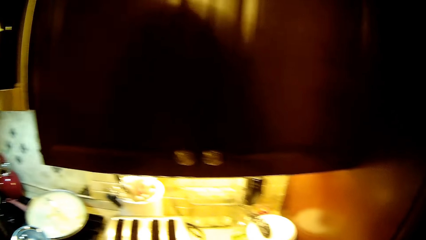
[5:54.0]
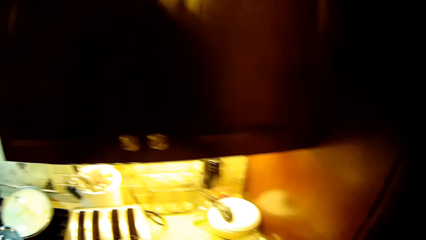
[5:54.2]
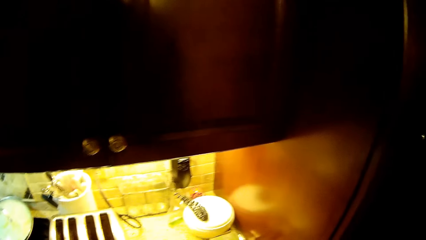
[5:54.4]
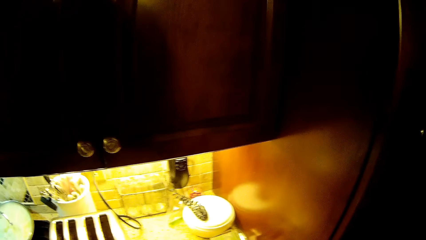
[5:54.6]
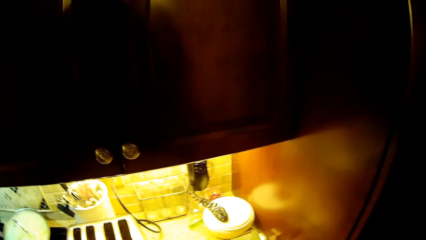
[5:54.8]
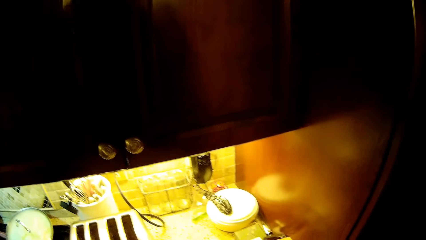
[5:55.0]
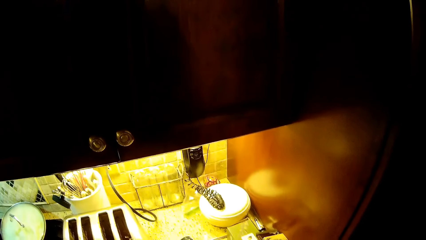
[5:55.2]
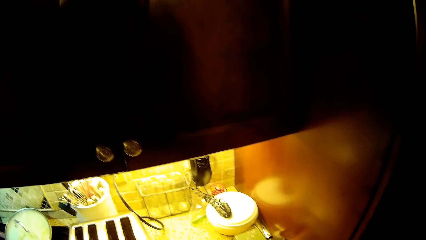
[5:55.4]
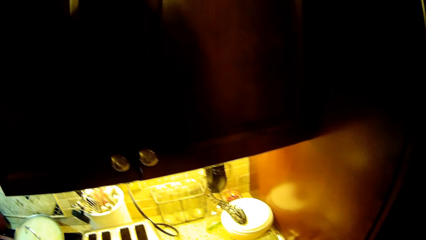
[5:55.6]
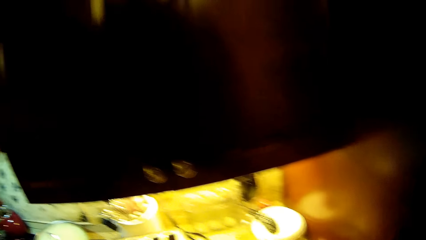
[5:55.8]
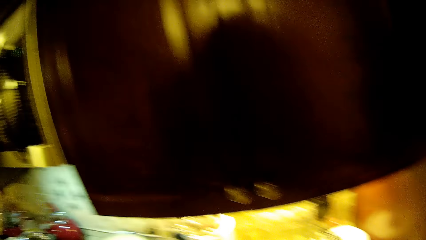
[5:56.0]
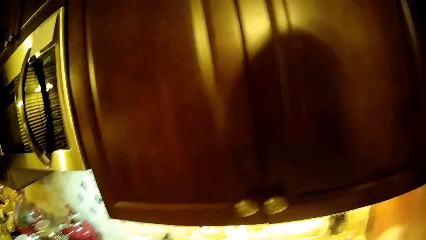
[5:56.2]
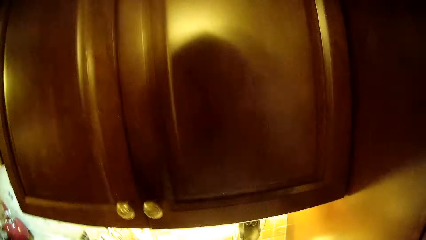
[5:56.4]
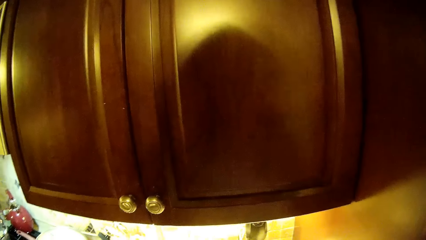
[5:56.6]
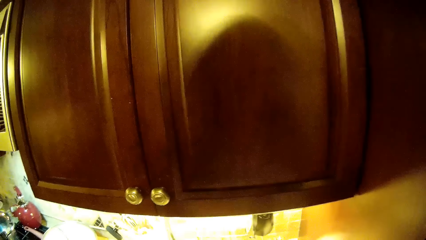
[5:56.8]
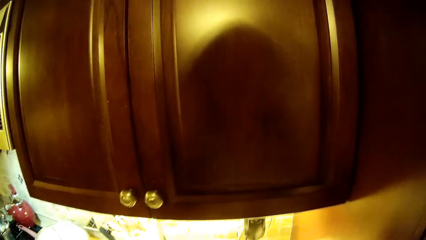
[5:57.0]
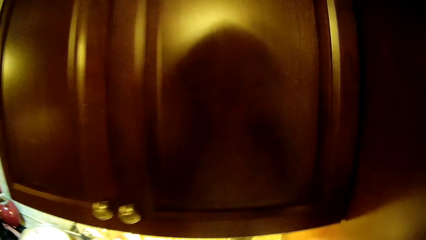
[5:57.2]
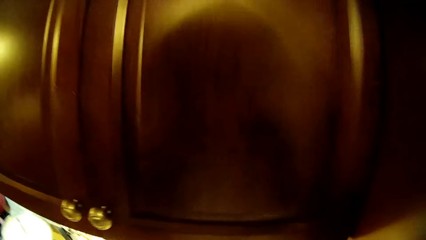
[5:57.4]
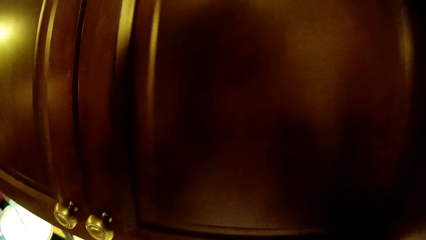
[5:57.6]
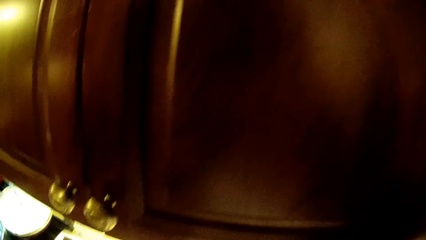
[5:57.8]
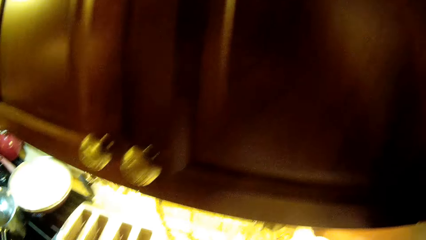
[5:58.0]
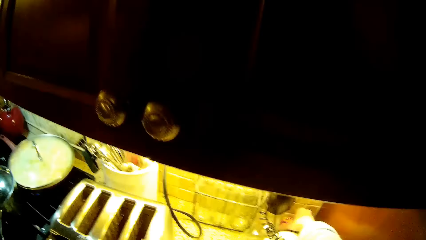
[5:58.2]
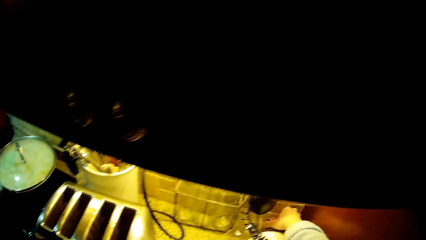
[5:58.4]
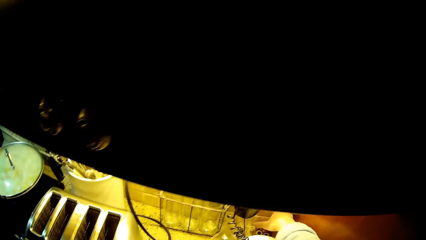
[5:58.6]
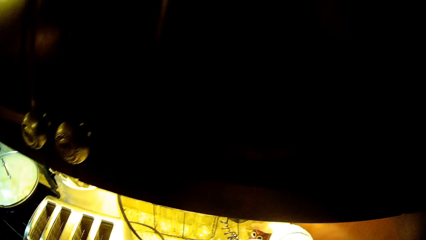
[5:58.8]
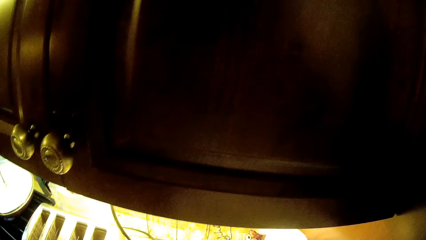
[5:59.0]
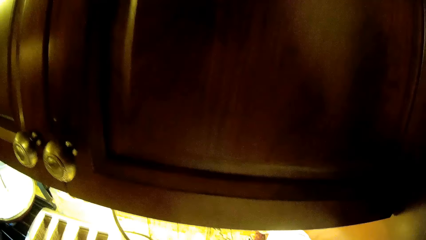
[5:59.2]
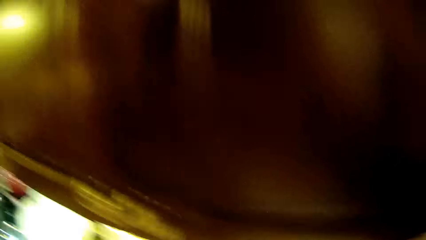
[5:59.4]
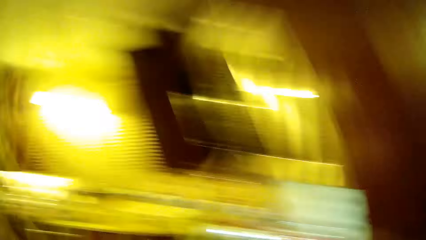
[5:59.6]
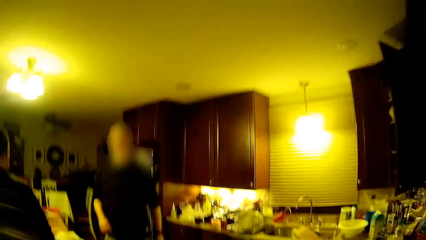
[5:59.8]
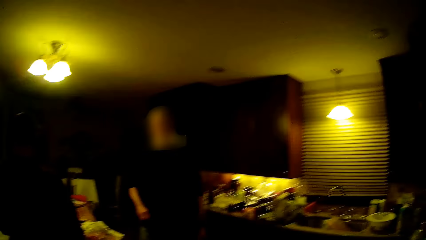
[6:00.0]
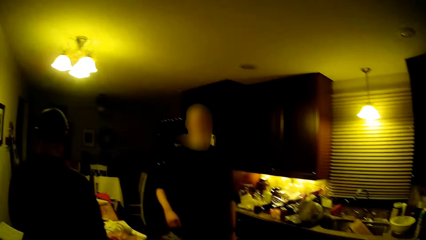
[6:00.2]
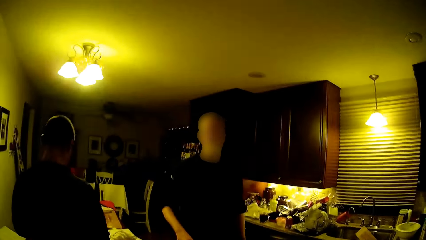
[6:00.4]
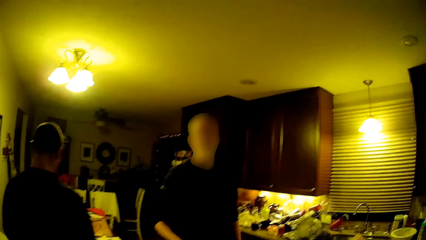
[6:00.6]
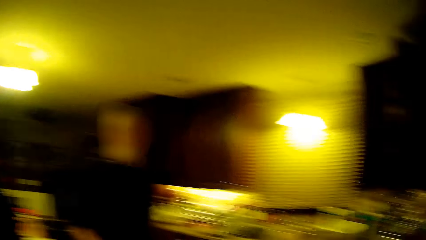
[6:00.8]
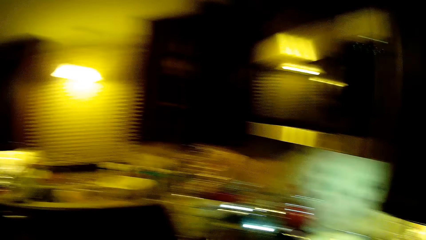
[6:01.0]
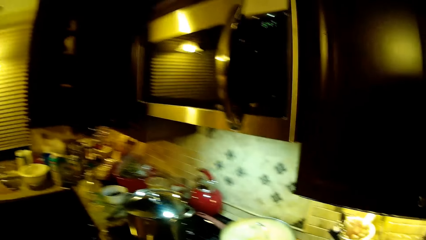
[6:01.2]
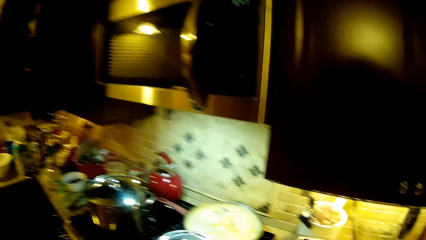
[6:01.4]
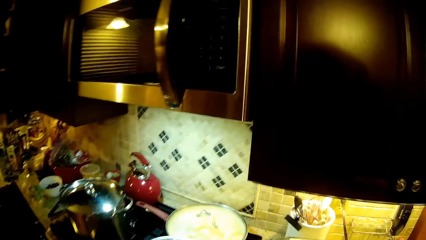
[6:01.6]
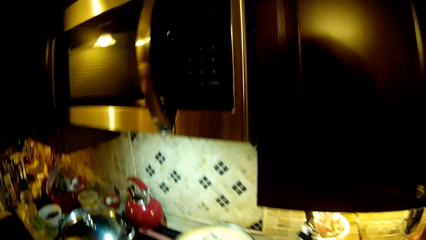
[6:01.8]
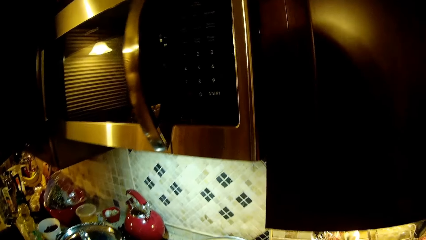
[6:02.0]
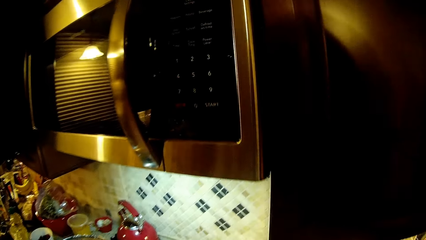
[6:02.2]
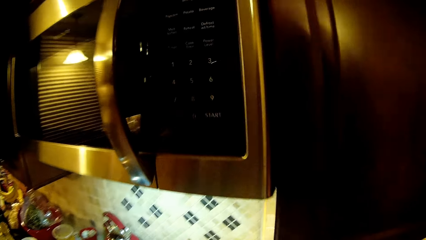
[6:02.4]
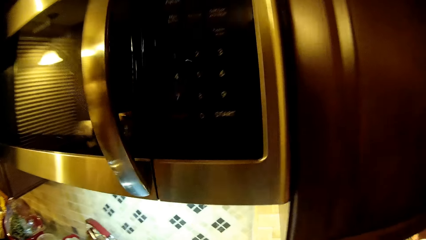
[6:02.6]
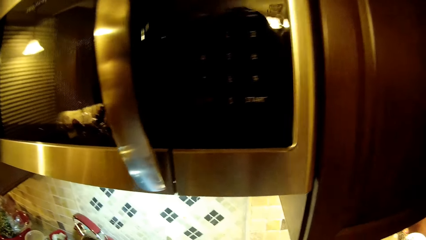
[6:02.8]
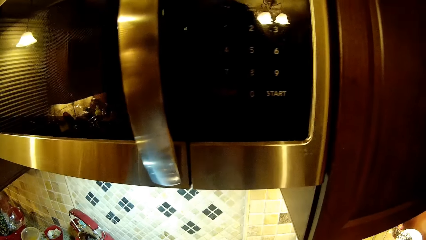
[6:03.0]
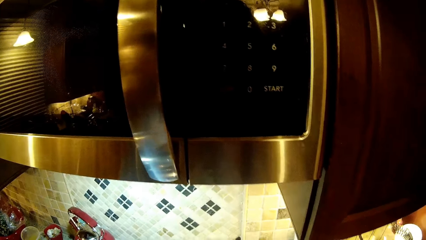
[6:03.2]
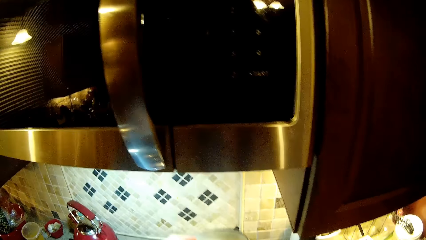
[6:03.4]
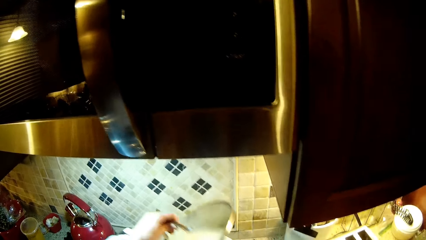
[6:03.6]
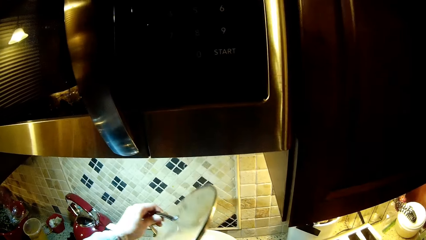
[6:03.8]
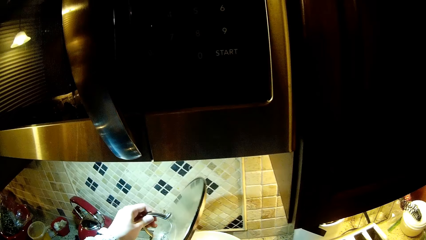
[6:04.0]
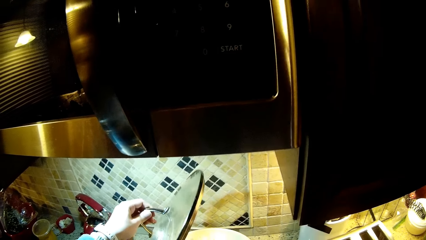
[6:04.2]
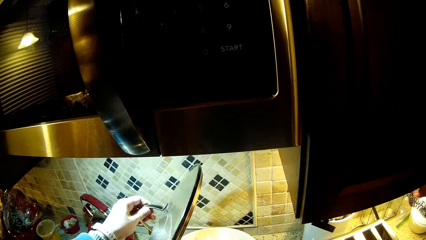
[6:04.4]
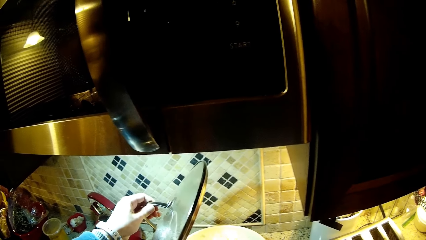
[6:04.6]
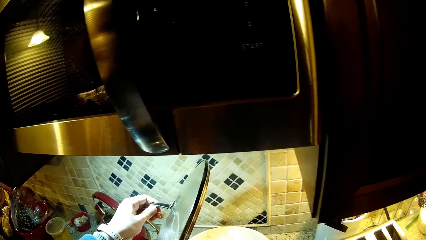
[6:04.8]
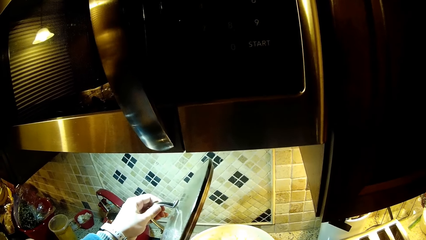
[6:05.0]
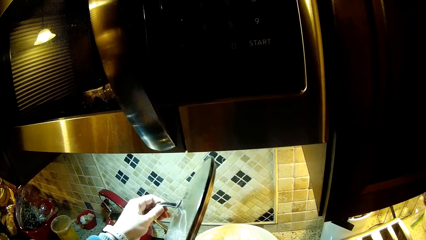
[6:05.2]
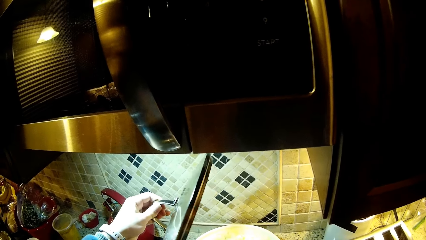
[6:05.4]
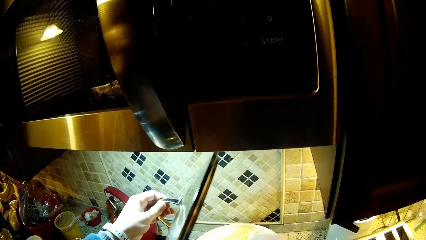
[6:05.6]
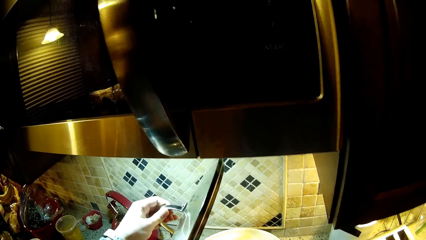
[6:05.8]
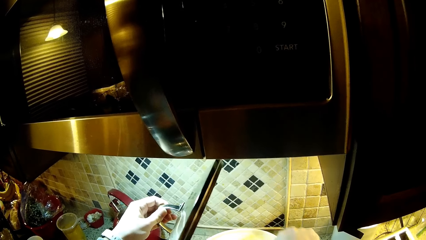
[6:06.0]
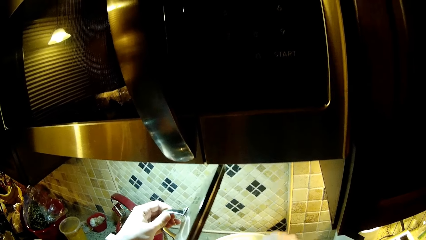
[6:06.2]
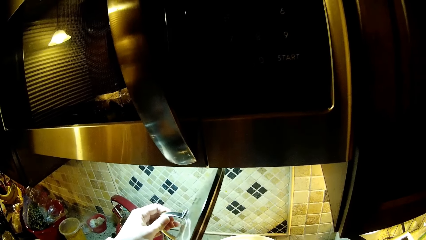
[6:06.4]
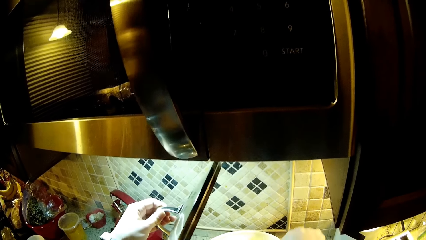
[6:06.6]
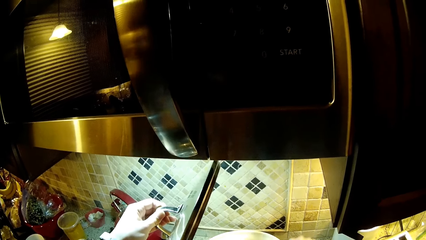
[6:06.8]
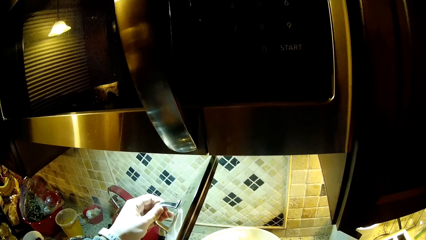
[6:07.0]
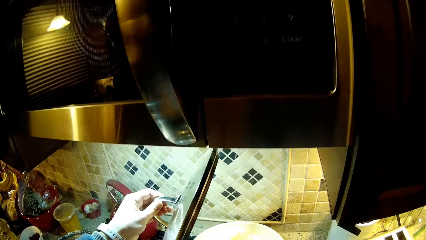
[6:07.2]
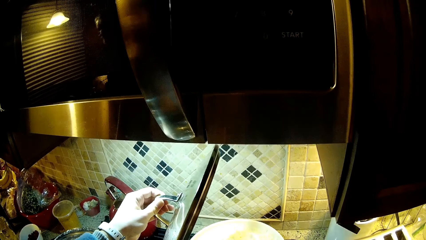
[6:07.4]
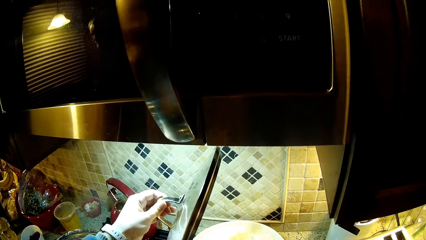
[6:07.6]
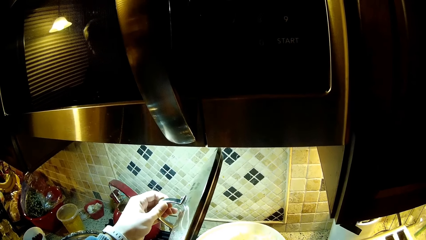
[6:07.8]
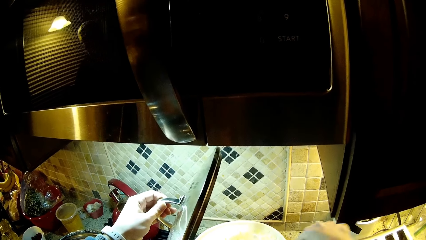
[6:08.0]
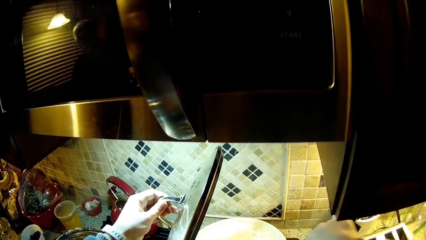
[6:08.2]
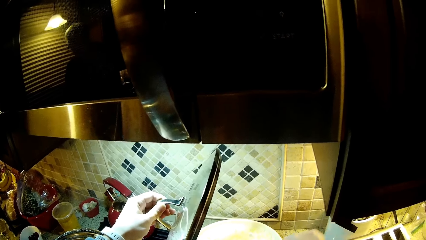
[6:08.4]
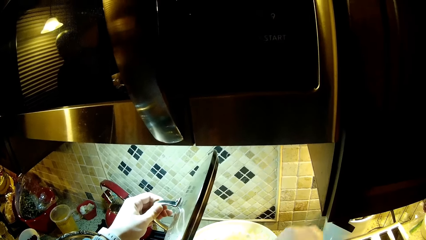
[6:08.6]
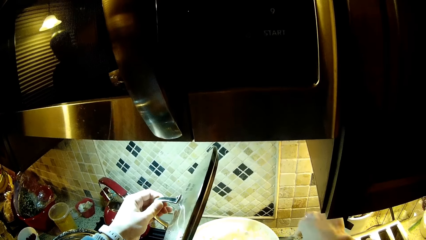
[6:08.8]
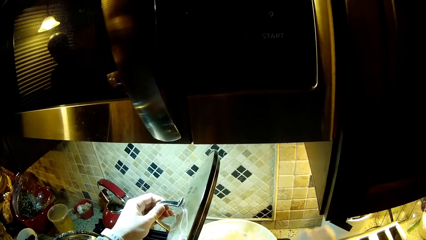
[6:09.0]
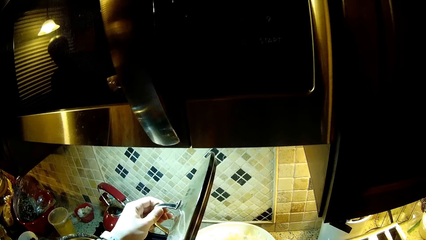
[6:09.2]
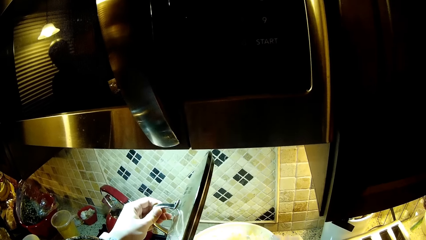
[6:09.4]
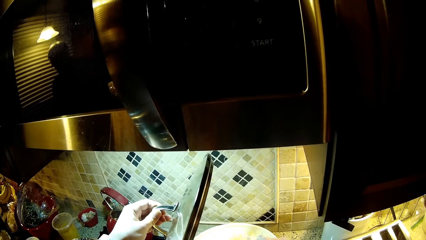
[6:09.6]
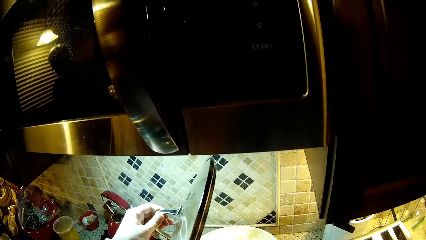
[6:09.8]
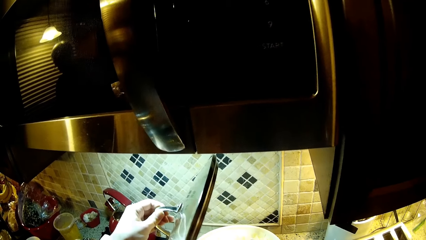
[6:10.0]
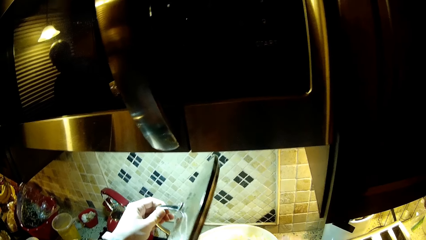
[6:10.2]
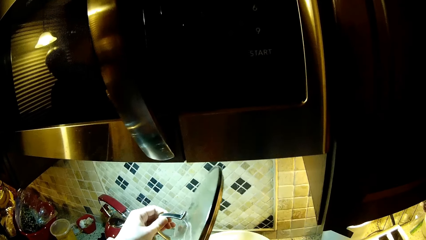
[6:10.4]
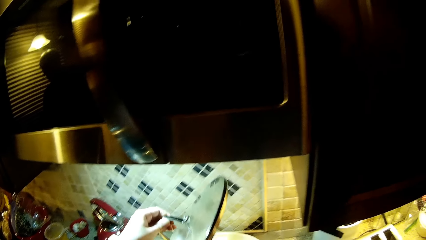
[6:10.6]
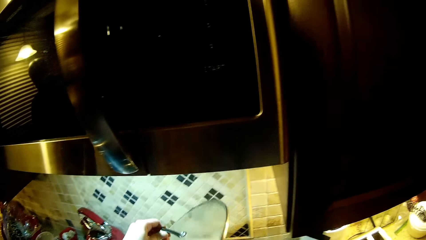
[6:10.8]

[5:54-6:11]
The camera wearer looks at the cabinet. They look at a man. They look at the cooking pot. They hold the cooking pot lid. They remove the lid. They mix the food.
